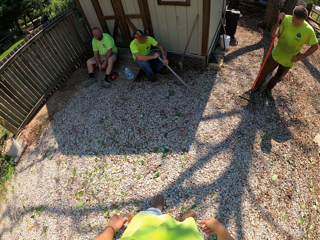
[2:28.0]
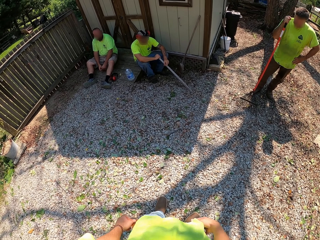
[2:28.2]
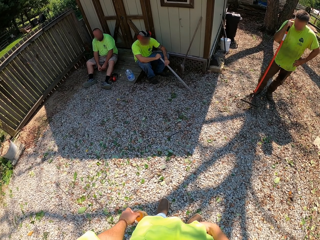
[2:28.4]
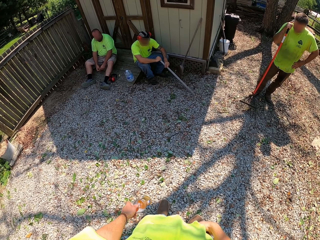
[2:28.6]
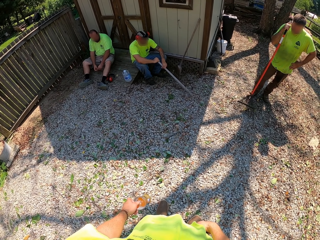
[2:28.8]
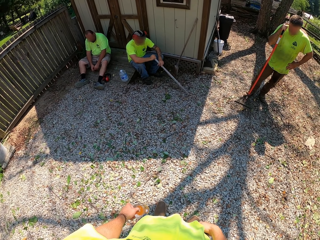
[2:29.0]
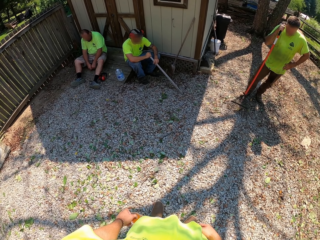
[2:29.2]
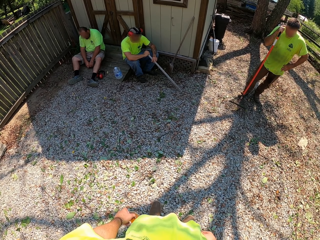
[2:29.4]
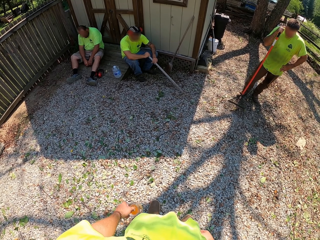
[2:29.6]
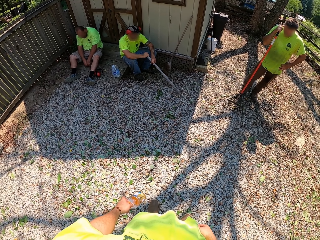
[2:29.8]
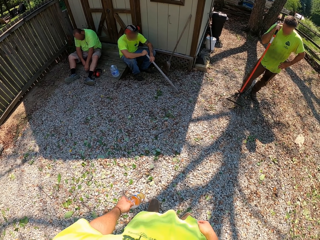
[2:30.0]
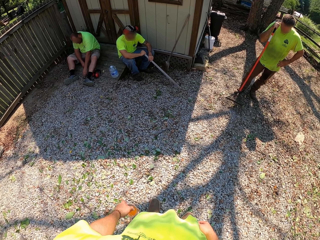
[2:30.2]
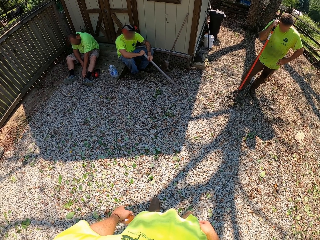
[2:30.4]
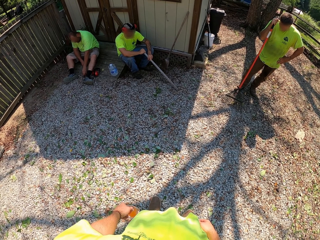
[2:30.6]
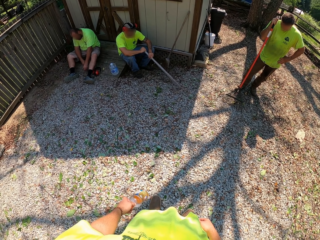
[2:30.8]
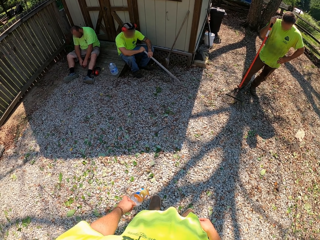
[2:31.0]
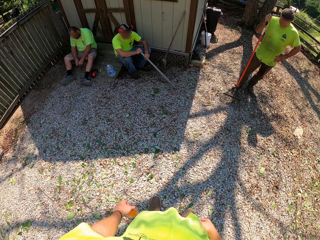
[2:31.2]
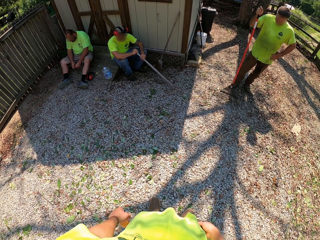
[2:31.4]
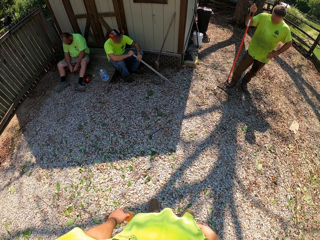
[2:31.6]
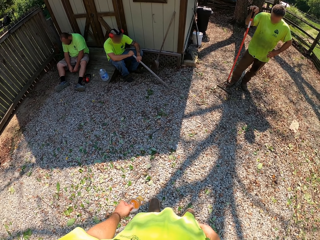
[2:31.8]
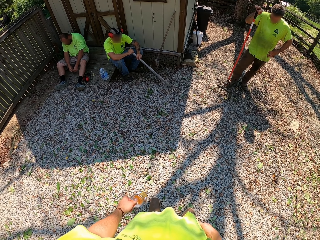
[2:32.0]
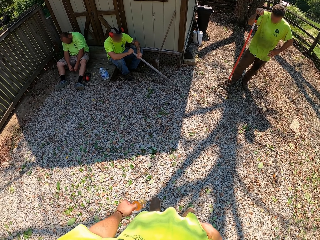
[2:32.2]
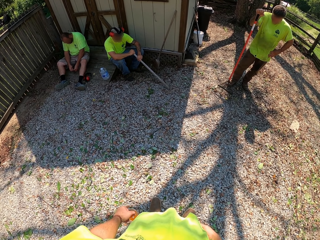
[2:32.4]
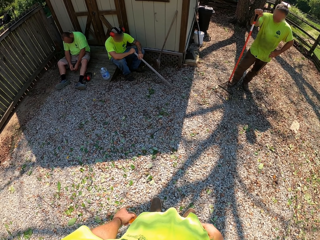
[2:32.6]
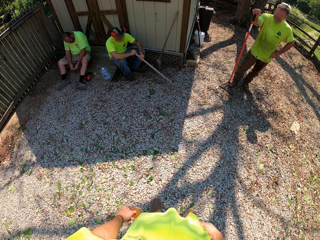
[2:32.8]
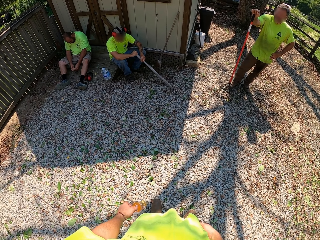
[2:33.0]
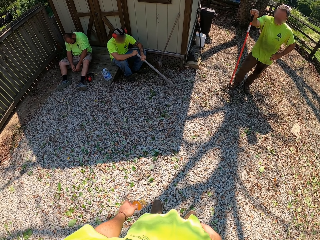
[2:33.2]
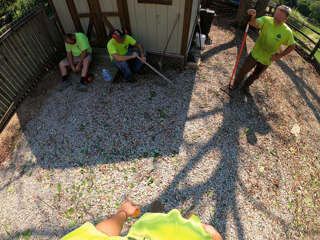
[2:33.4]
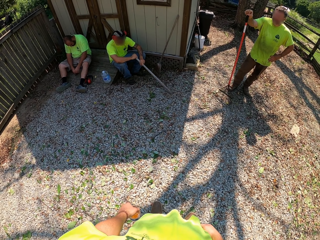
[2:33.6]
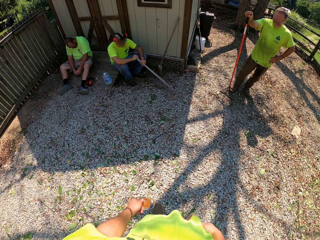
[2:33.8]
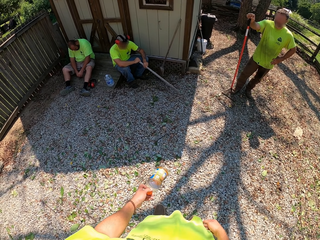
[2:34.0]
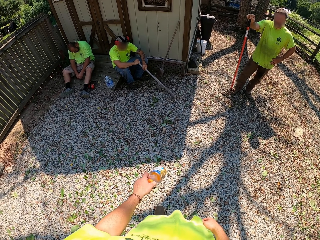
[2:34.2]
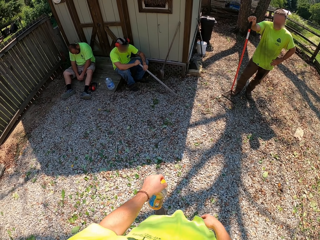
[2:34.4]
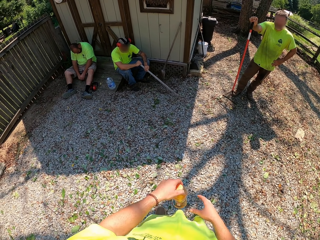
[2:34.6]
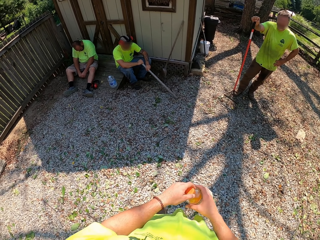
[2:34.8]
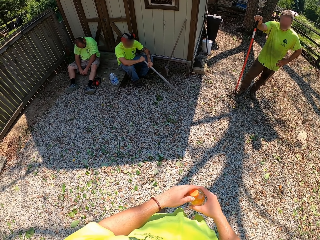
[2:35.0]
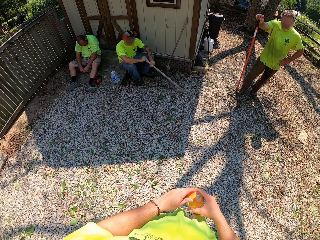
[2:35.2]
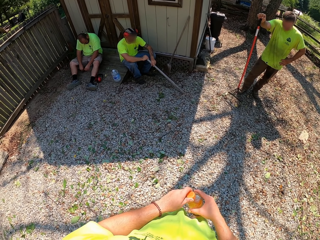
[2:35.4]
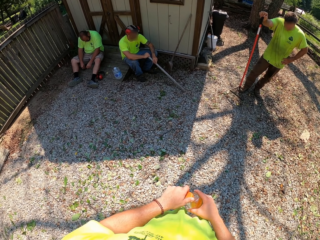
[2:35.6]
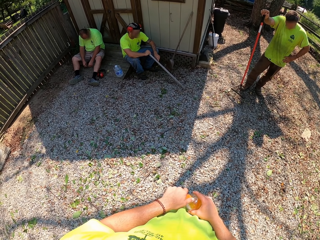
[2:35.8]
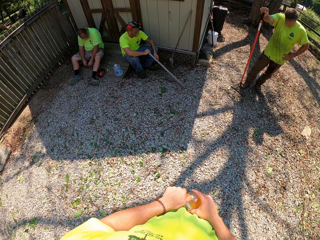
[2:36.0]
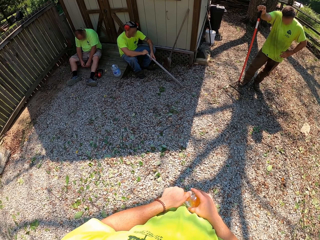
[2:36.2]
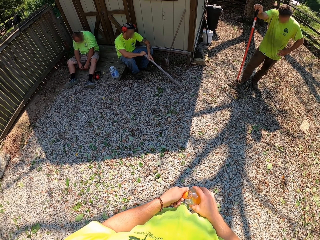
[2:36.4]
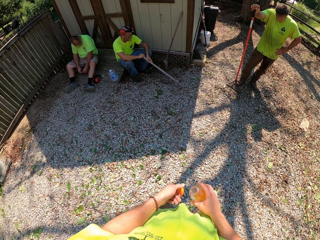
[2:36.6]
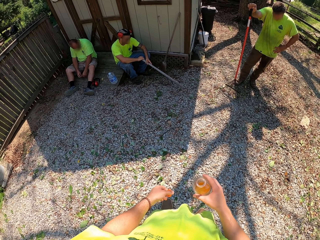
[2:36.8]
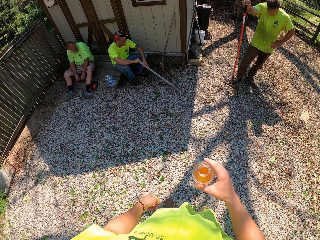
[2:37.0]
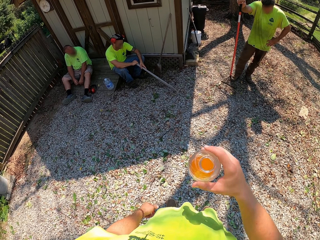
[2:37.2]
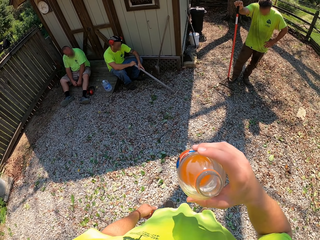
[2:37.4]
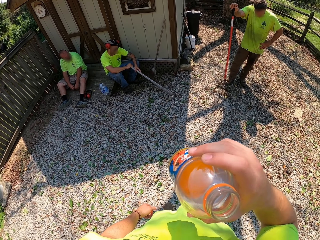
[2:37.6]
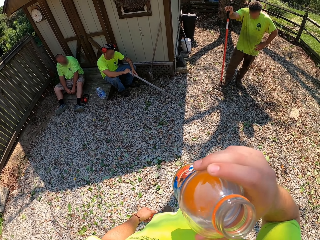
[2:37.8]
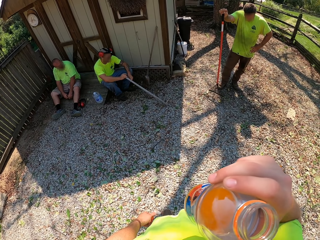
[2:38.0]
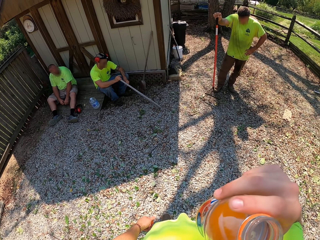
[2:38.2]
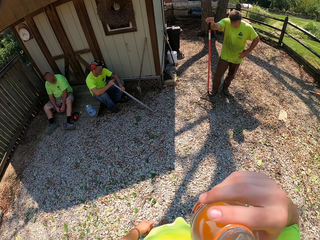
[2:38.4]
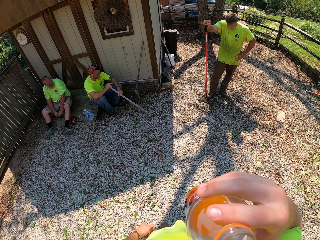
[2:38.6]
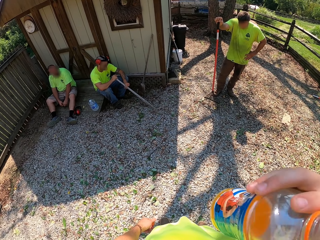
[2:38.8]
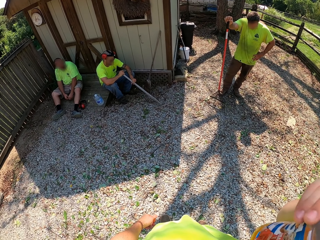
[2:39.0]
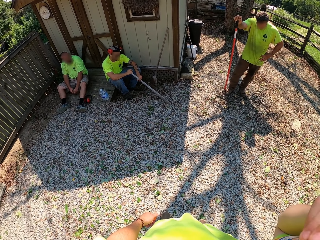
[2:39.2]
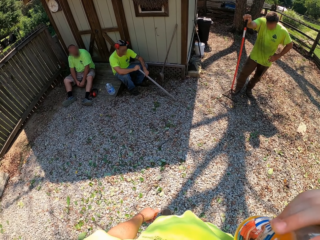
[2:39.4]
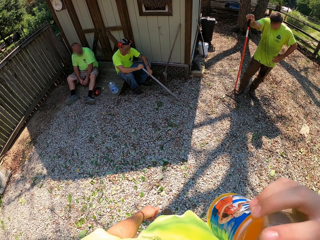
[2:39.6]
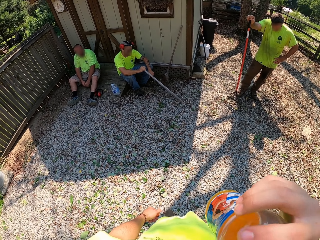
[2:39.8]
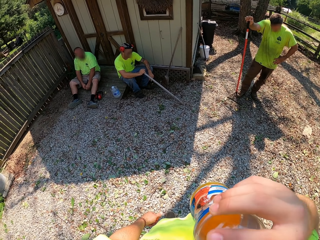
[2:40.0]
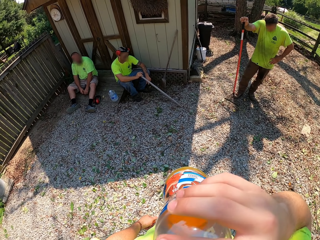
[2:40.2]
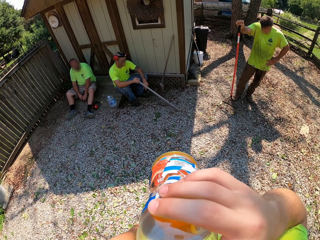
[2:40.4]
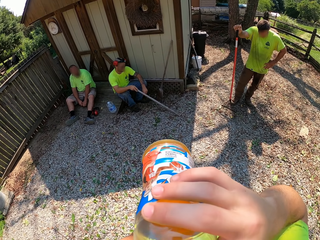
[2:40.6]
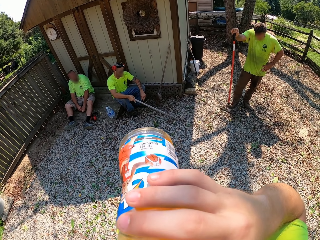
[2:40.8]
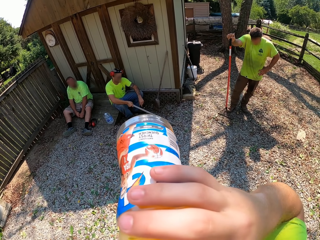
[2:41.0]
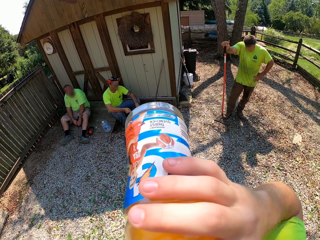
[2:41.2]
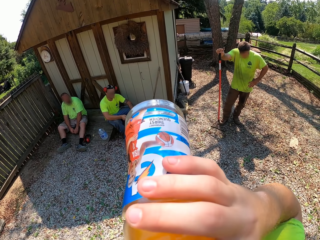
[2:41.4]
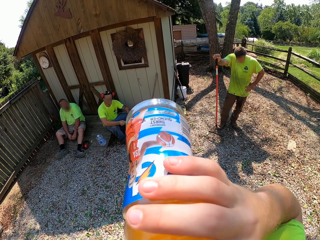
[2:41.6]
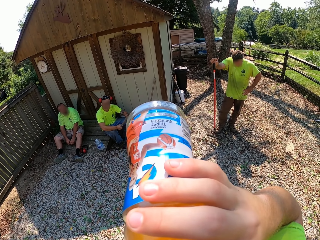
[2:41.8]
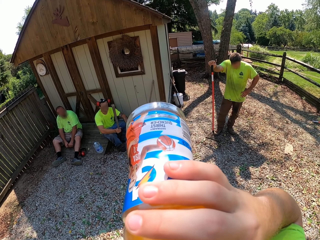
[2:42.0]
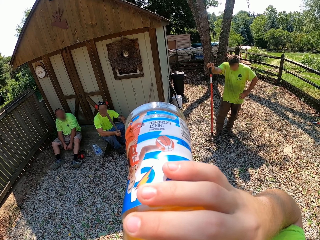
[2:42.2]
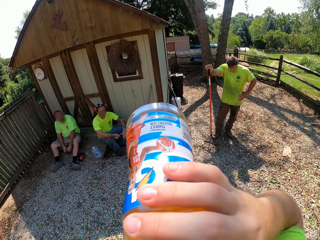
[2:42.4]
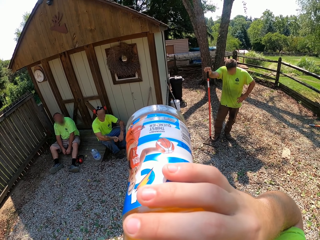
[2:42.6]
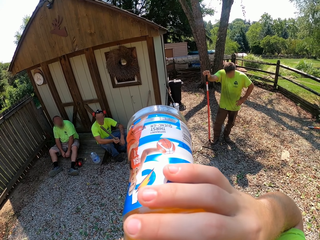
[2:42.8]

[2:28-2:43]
The camera wearer opens the juice bottle. They drink the juice.

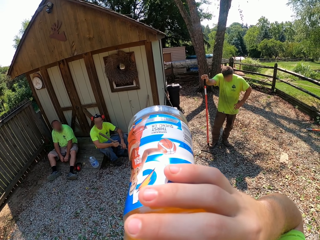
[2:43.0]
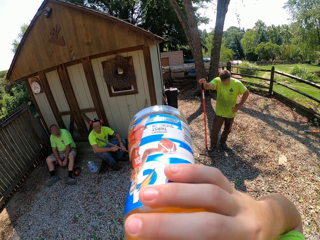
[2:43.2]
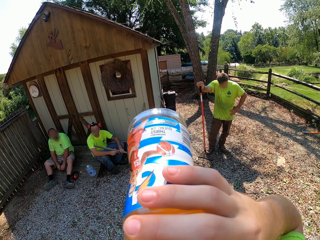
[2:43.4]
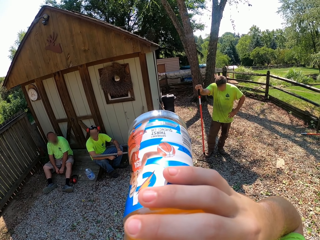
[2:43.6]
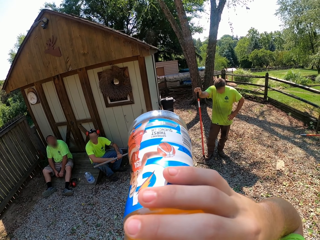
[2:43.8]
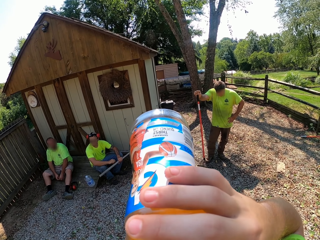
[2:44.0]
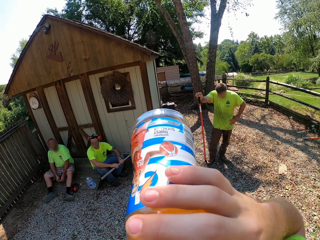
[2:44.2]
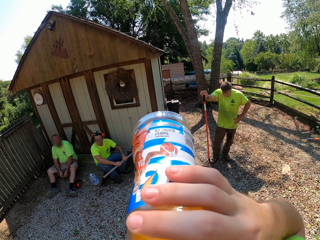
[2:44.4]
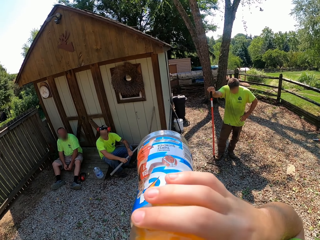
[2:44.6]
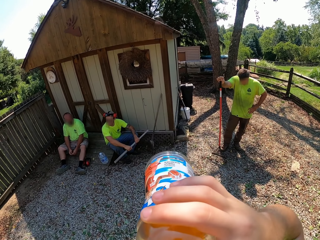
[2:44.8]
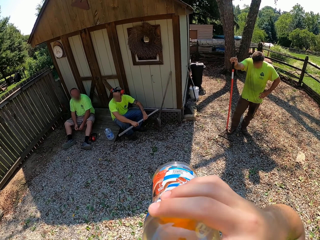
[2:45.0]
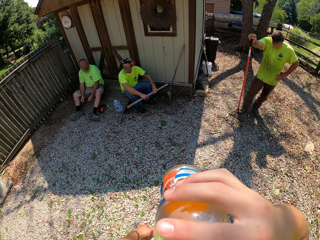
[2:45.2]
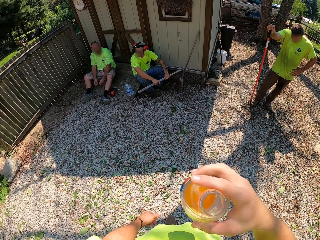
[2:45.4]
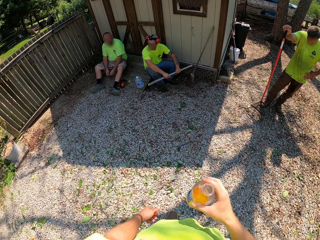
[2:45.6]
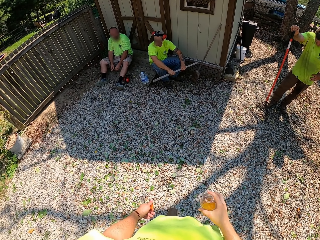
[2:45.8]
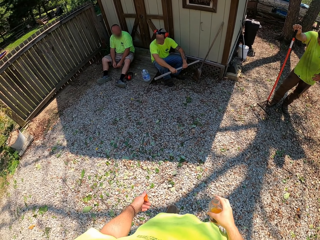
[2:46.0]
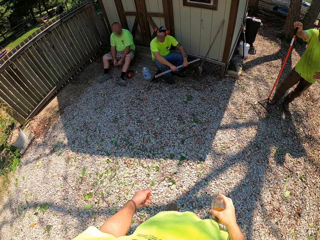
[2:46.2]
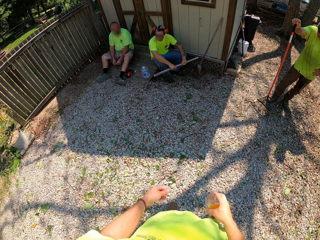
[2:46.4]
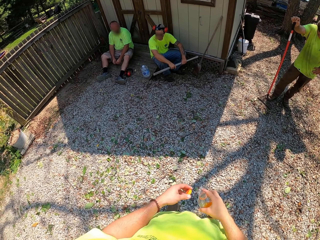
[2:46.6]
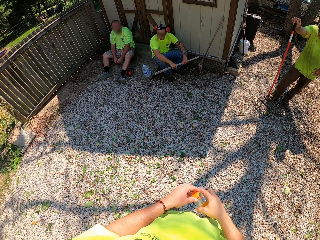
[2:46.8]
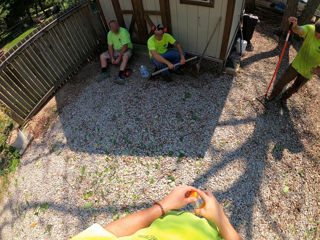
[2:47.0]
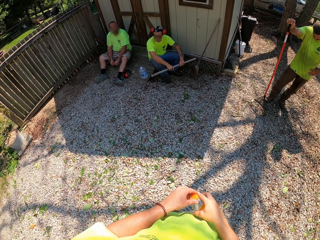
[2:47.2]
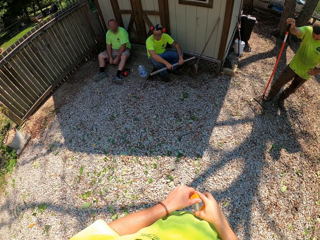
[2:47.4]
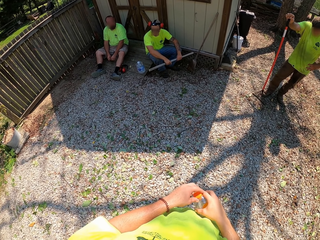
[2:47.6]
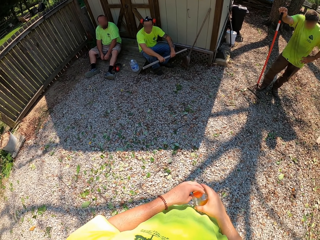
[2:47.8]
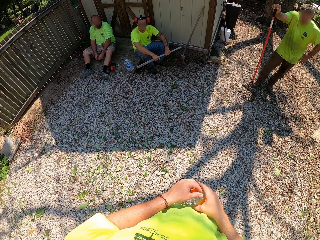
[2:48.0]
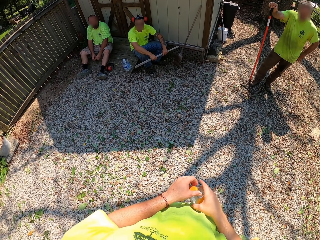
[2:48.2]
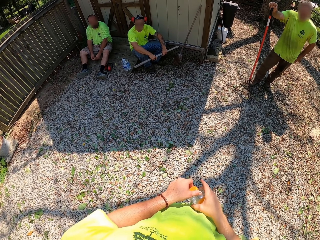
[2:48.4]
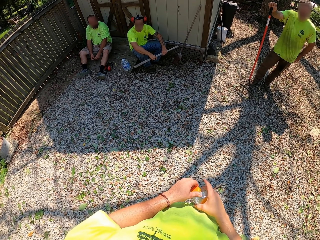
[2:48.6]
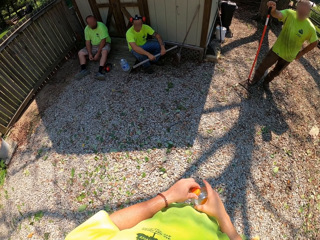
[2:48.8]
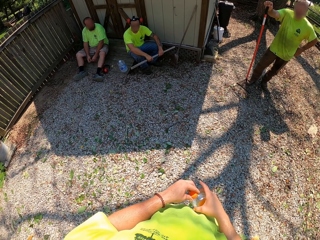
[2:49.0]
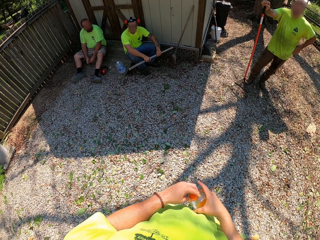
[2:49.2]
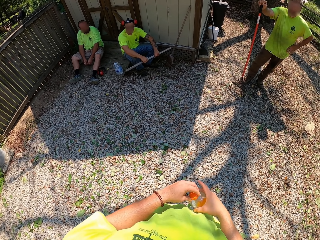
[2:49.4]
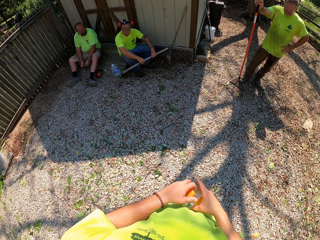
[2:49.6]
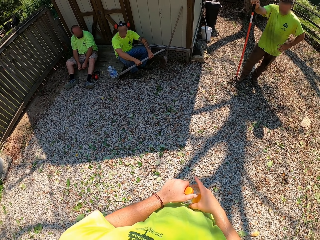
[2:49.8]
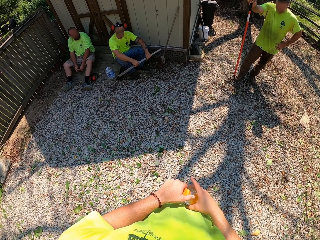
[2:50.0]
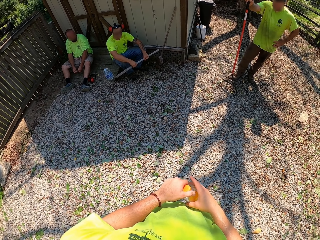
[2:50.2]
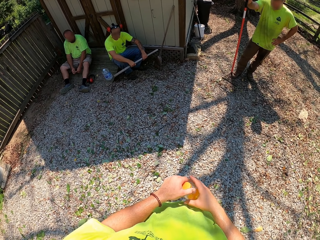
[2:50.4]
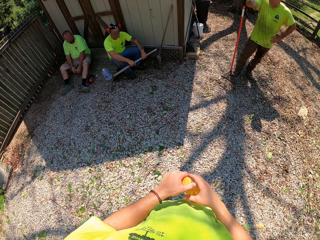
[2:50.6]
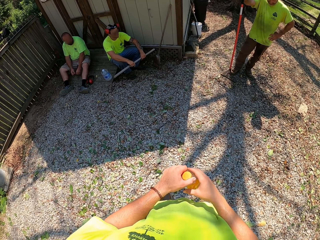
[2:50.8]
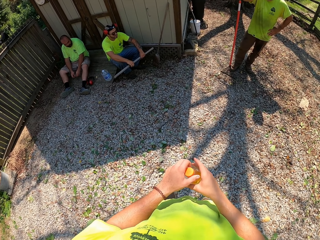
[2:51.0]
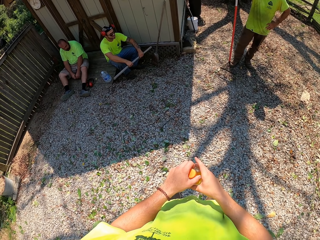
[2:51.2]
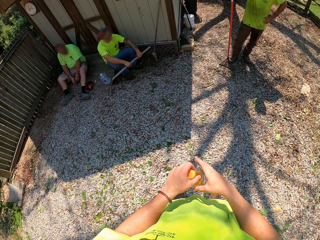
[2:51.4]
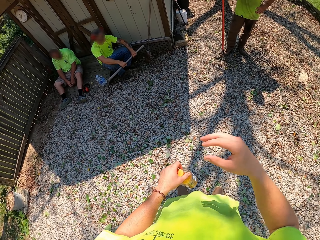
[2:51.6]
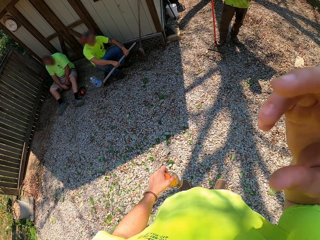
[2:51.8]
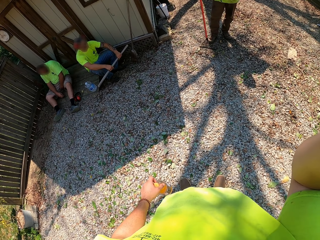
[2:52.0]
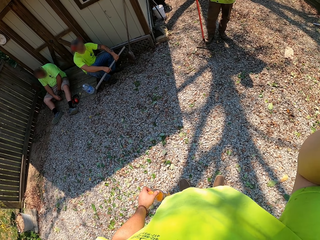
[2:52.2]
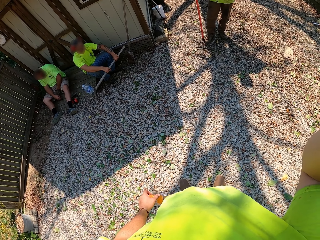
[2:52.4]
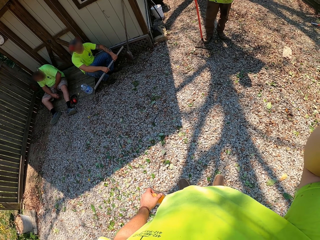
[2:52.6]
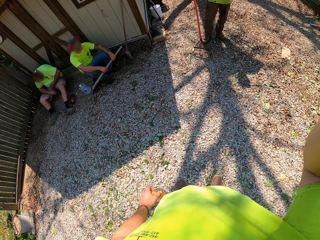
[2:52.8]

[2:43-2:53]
The camera wearer closes the juice bottle. They look at a person. The camera wearer adjusts the camera and touches the camera.
